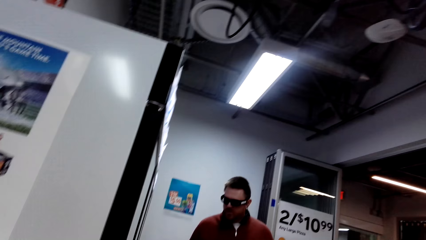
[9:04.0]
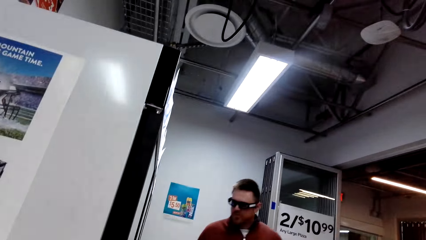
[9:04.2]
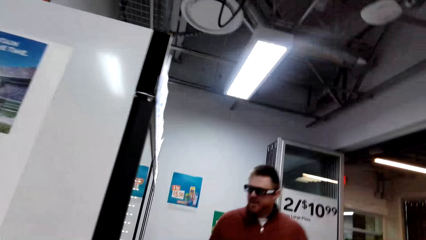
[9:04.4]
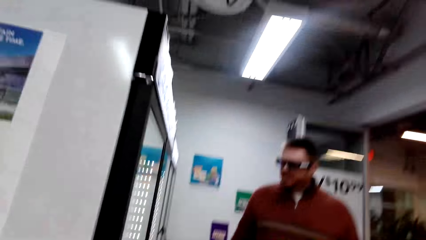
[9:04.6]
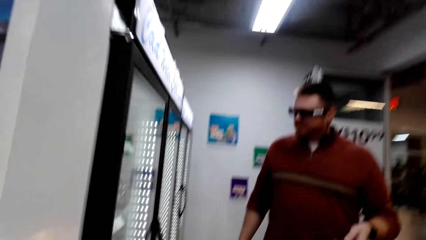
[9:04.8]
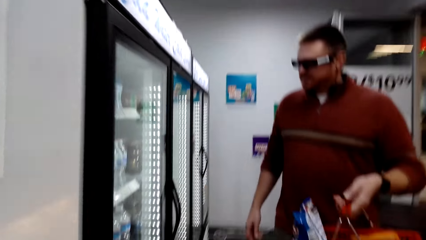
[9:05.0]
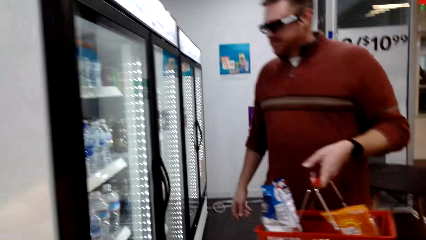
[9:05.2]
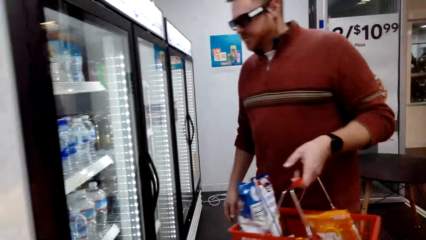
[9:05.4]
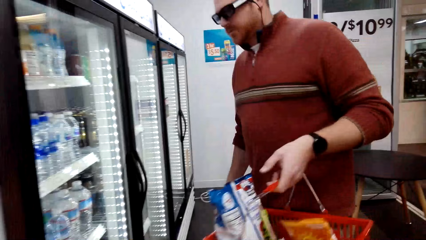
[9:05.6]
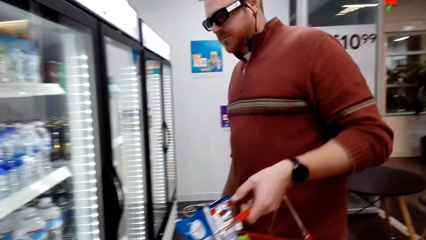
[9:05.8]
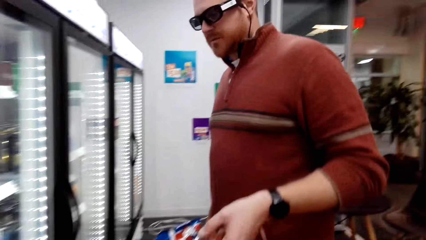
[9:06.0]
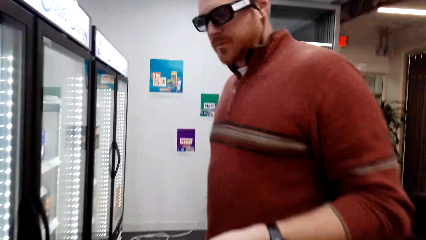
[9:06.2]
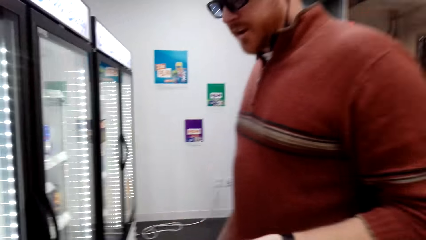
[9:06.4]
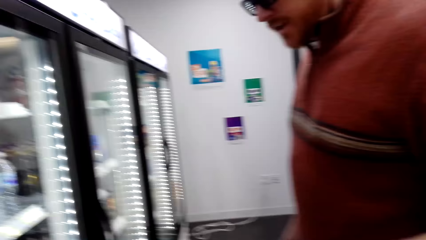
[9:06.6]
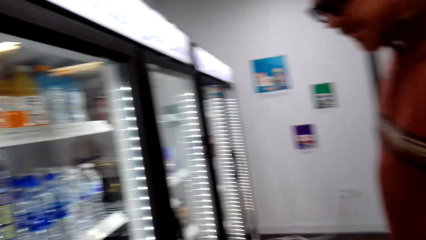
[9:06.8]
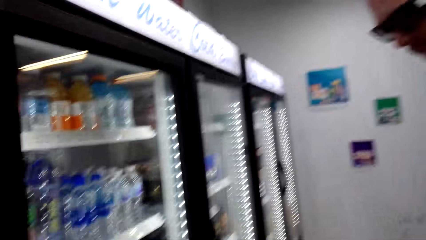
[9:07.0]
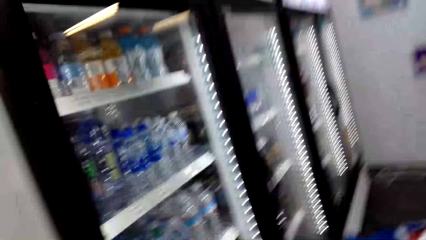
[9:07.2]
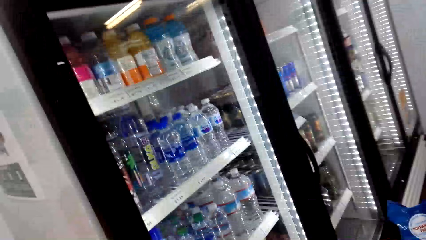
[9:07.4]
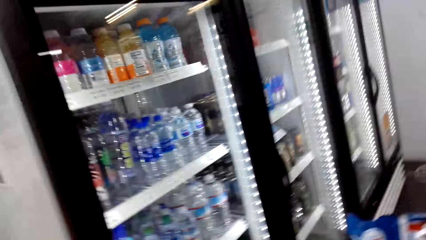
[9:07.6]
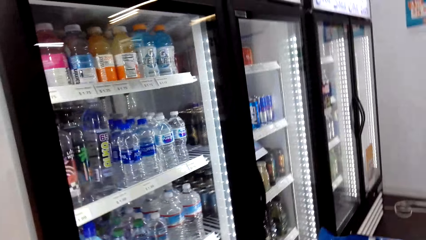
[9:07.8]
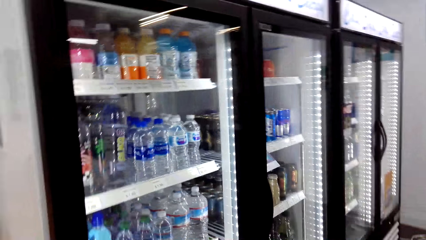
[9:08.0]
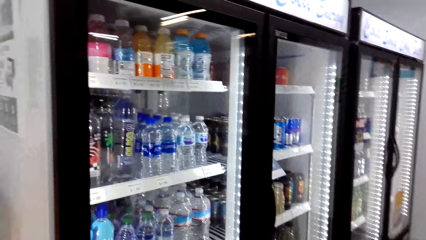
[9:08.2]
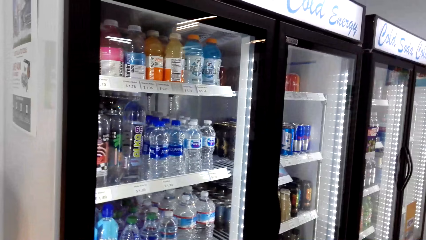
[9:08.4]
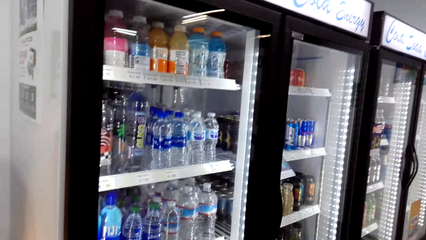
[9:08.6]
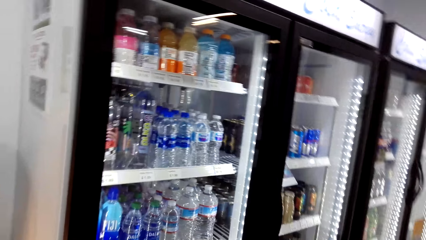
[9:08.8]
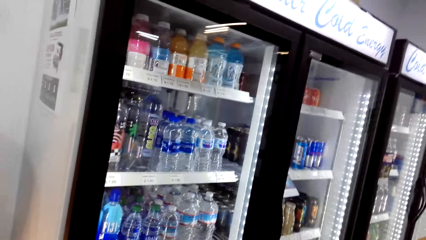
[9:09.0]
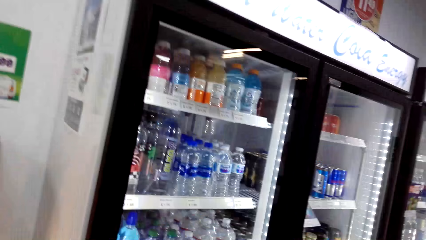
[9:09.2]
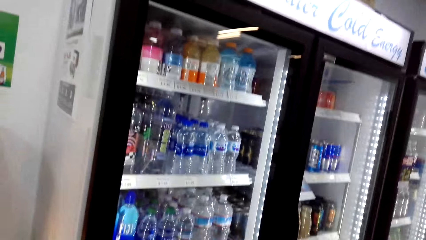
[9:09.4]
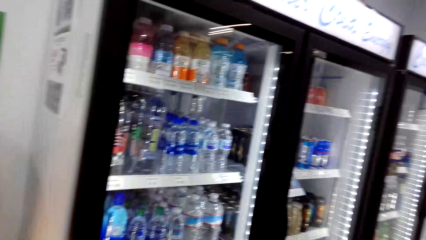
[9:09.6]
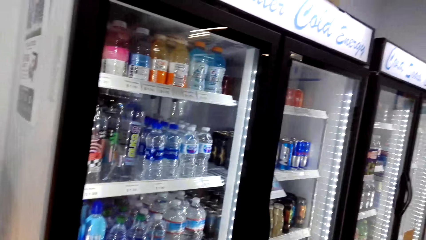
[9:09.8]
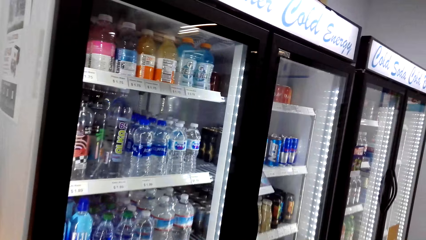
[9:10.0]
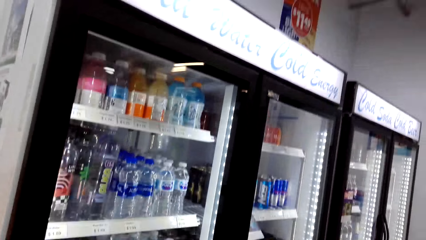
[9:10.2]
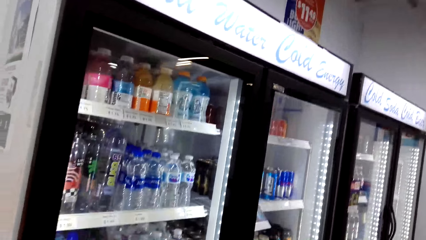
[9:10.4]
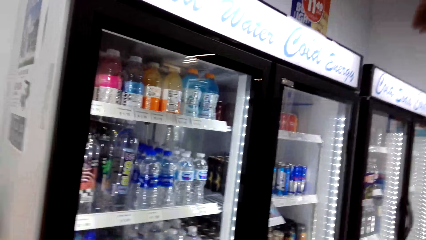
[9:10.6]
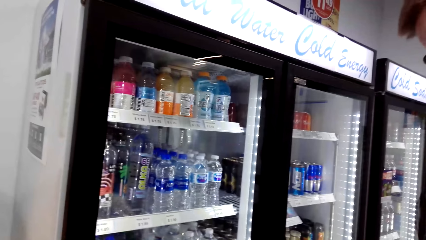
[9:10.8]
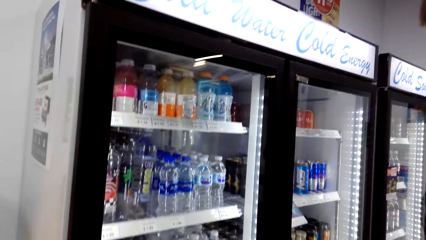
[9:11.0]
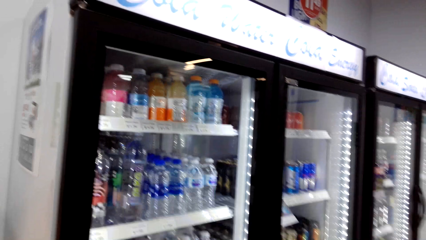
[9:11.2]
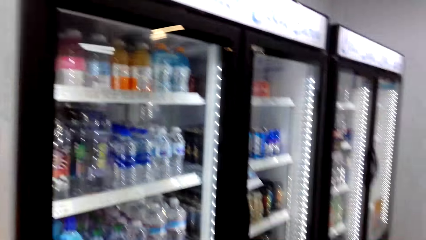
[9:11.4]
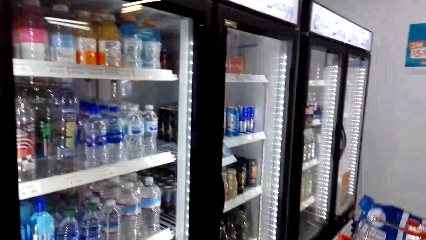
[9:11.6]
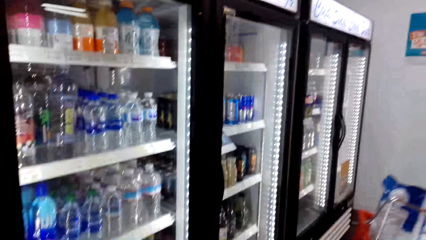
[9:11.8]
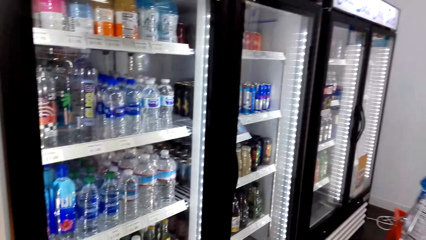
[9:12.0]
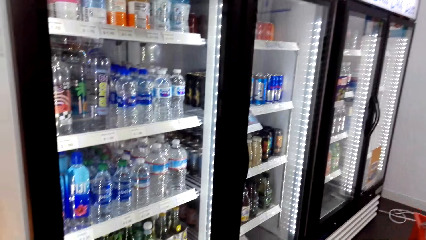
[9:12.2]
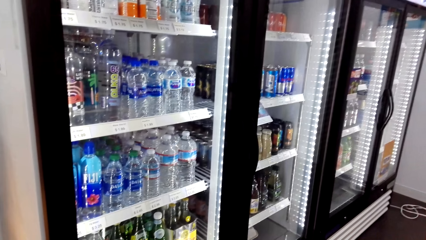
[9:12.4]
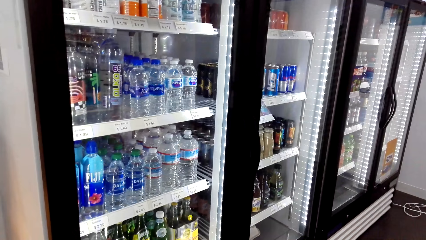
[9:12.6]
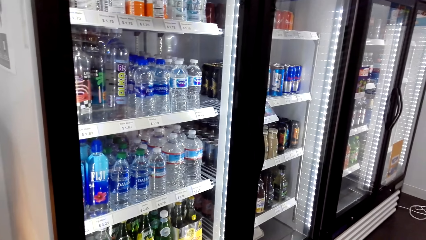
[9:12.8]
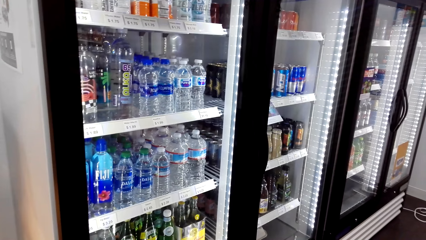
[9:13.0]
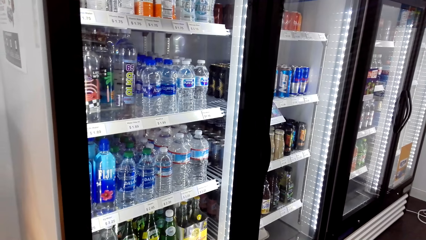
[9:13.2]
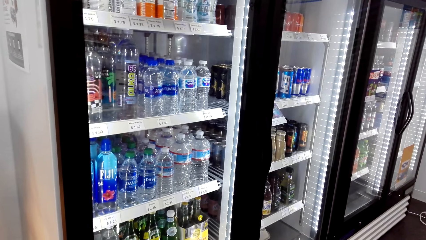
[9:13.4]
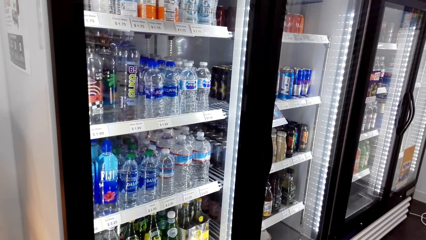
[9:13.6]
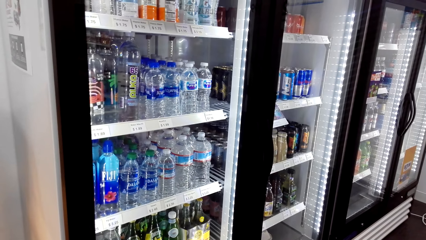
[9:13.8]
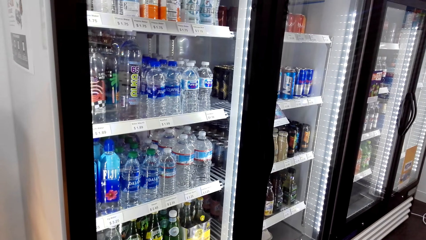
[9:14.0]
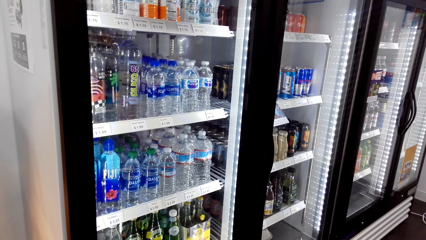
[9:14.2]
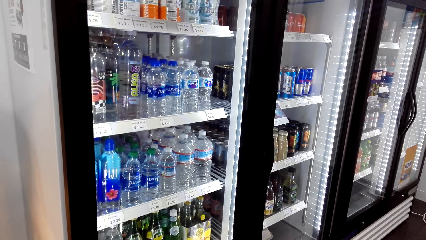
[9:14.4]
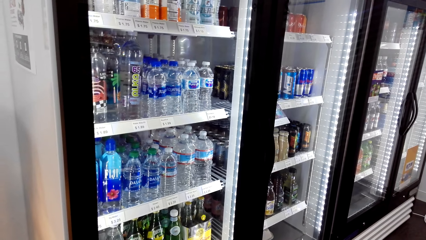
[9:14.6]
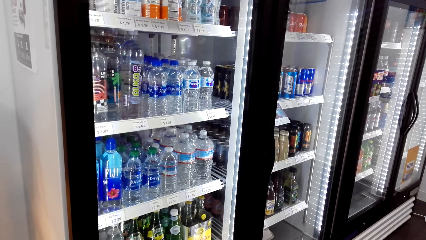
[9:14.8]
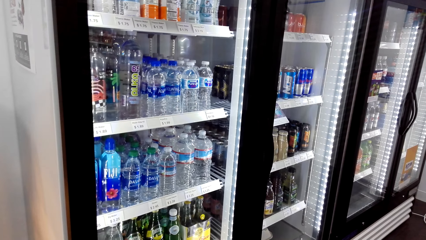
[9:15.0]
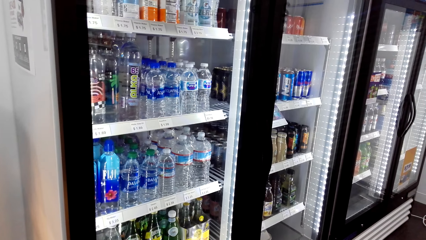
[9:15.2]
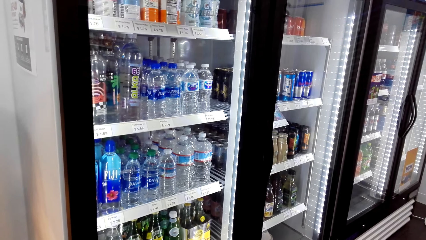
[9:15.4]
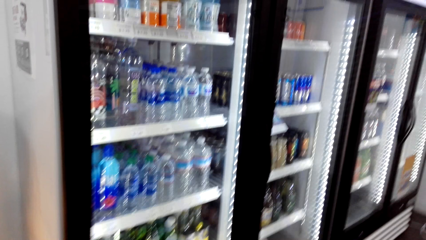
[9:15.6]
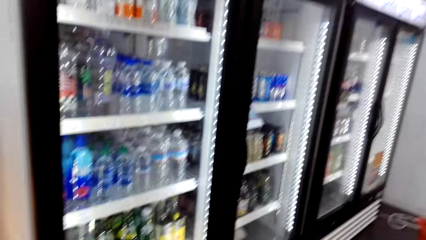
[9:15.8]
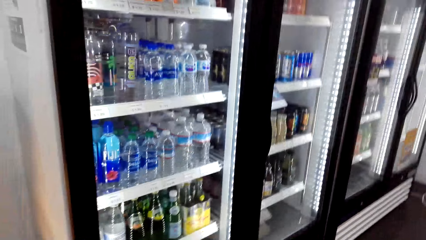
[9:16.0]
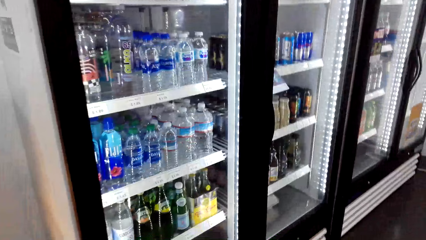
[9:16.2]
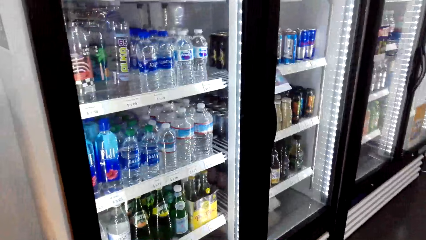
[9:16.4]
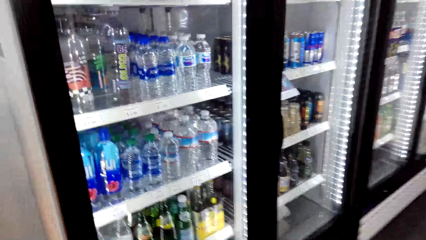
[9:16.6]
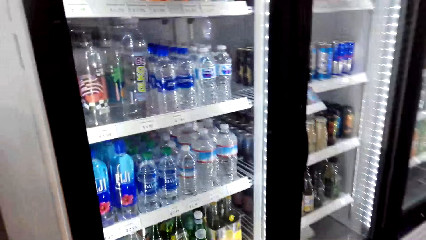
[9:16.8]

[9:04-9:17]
The camera wearer looks at a man. They walk towards the man. They view drinks through a fridge door. They converse with the man. The man adjusts a basket.

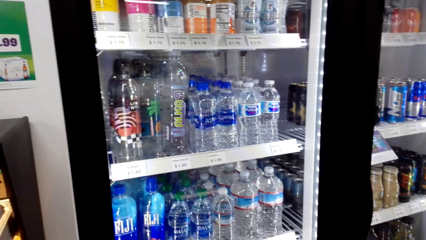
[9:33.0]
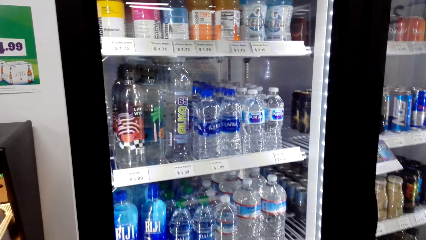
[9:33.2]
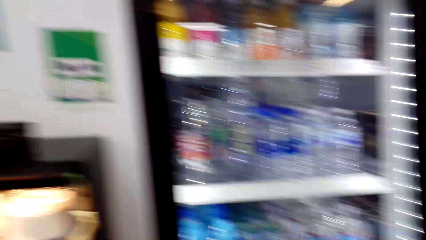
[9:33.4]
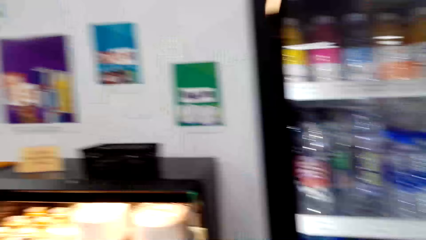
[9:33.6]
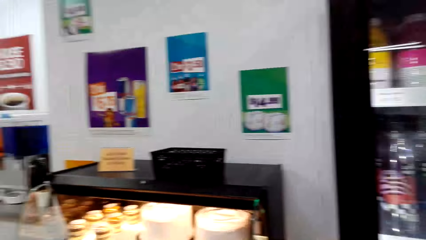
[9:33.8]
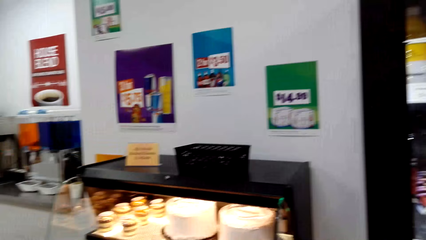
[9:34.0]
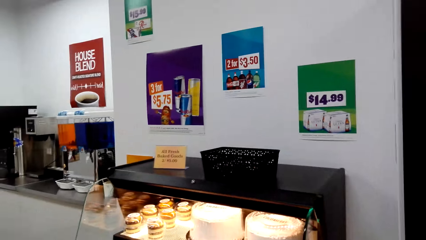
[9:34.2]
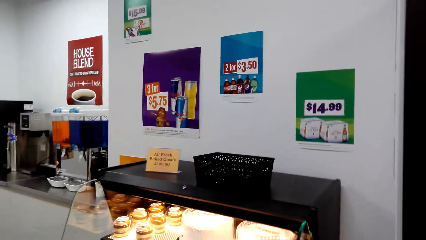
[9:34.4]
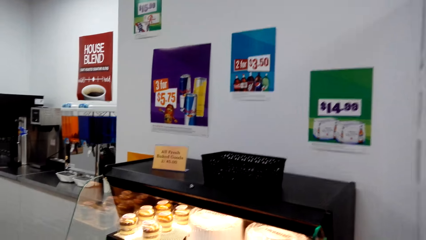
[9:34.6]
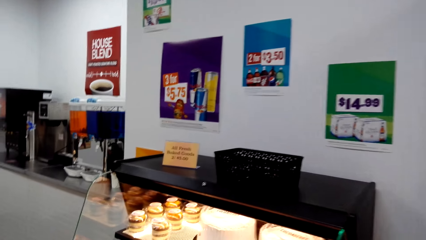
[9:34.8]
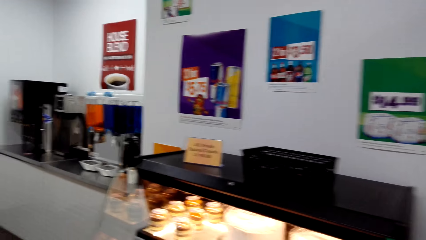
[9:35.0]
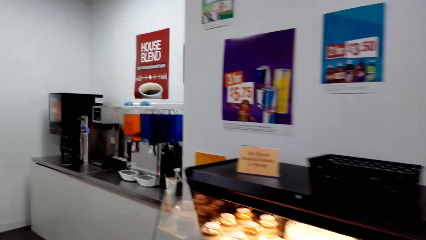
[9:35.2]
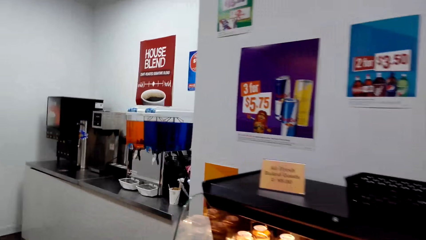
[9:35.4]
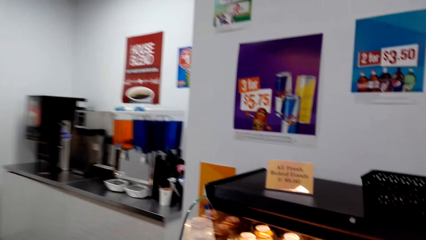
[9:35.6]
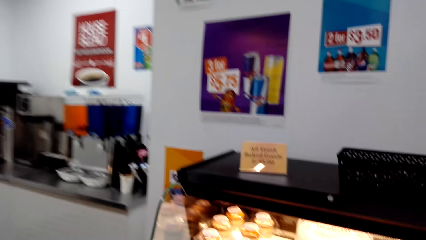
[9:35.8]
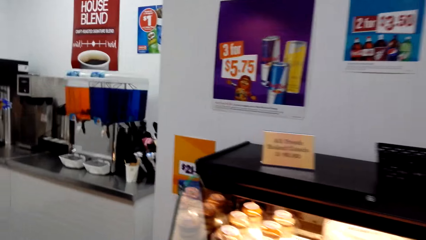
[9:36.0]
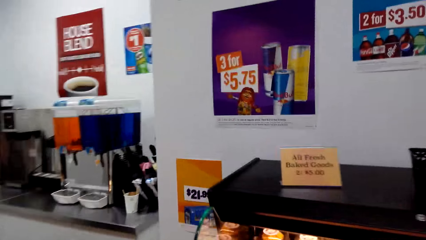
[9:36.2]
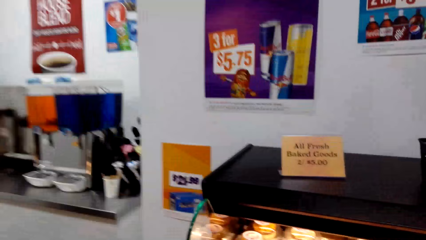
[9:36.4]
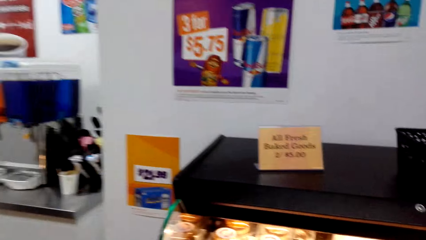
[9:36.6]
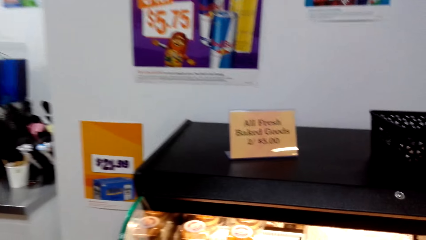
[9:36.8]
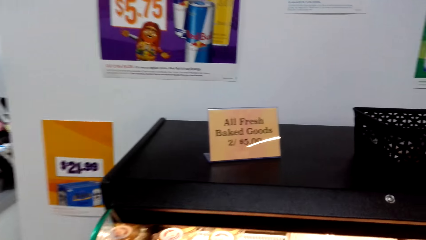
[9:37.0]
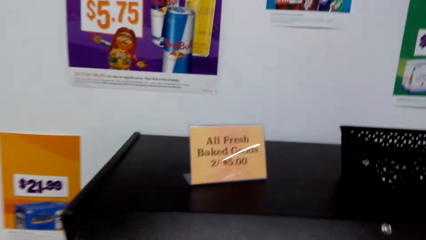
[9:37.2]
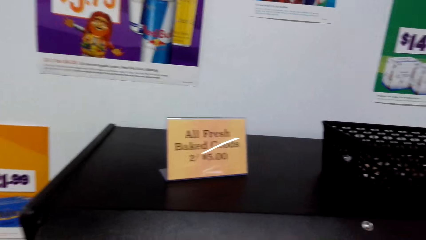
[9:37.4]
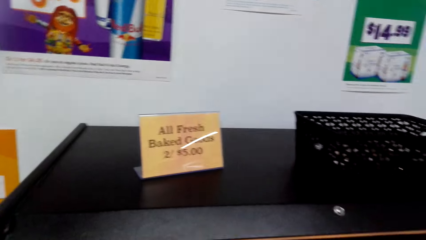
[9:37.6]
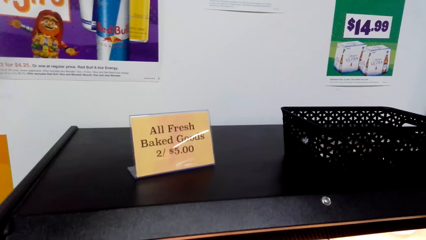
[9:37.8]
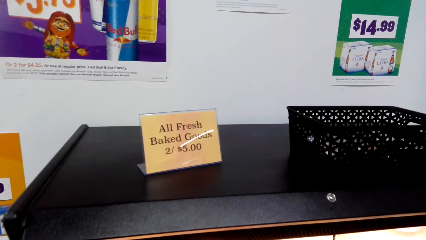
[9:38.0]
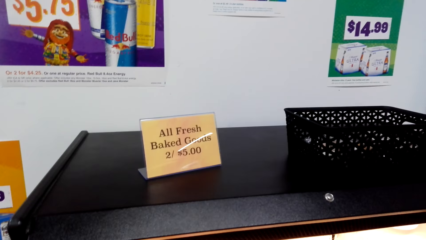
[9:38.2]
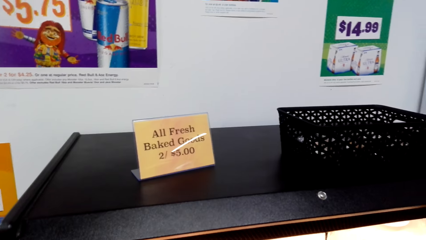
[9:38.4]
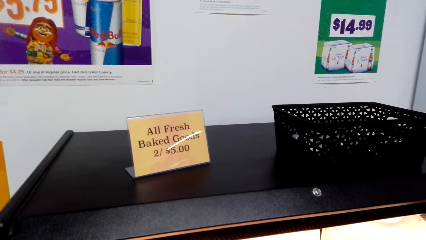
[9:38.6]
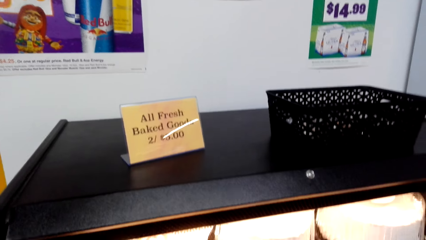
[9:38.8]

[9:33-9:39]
The camera wearer looks at the bakery display.
